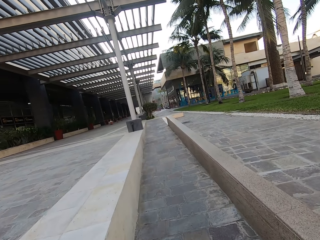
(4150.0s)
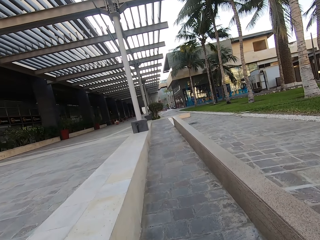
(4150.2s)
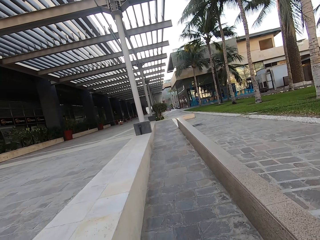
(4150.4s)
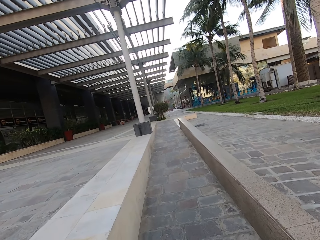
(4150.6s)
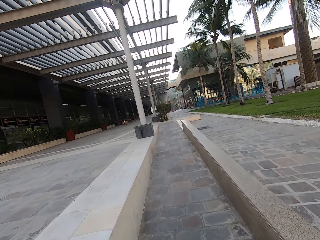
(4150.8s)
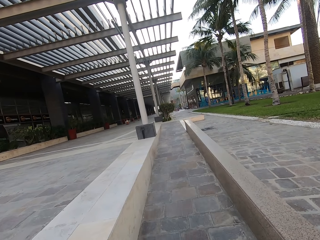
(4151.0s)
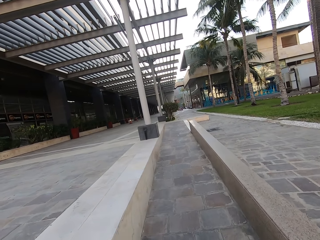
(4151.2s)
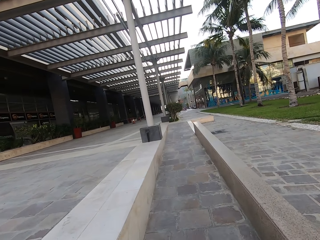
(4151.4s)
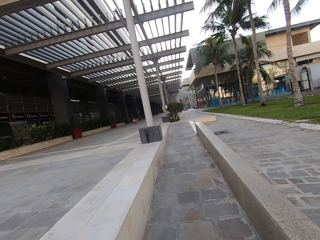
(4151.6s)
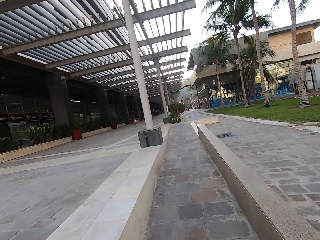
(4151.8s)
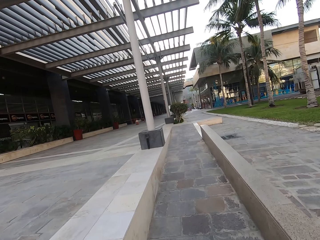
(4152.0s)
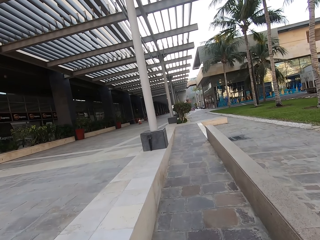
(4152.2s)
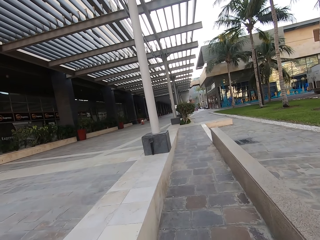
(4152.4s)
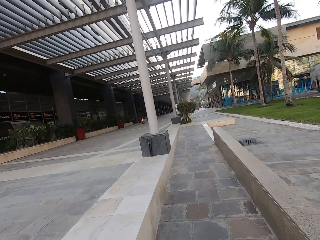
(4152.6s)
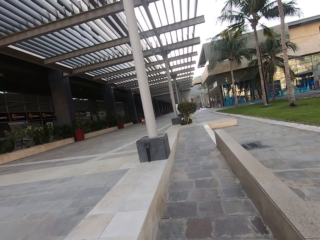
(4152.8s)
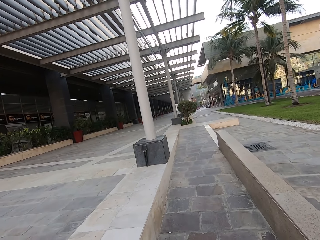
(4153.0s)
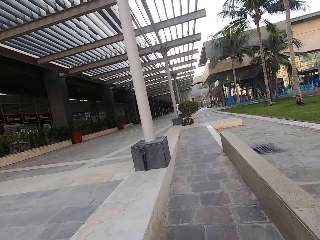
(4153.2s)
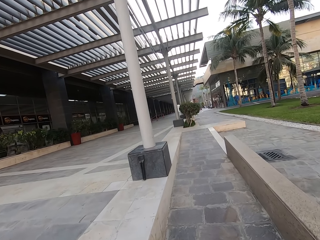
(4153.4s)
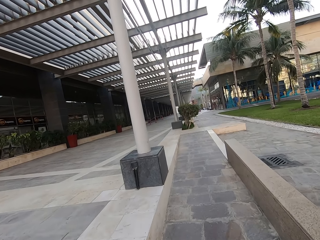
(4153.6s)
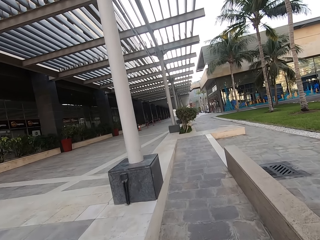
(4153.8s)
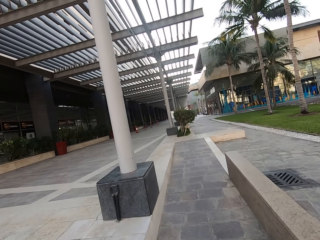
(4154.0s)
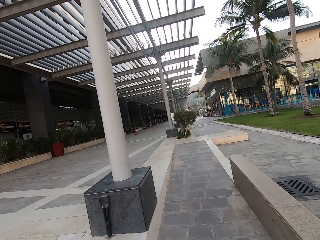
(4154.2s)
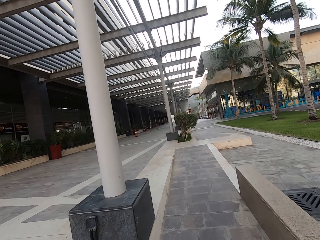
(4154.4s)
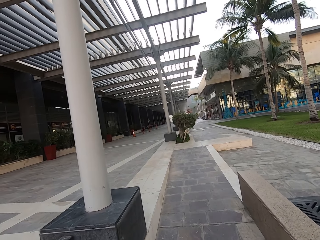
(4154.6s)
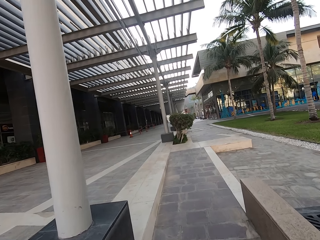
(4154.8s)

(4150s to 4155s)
The camera wearer walks on the pathway.

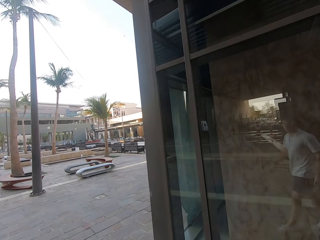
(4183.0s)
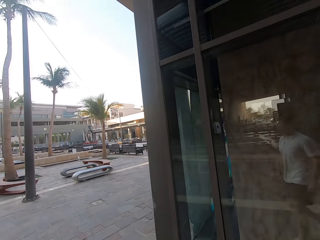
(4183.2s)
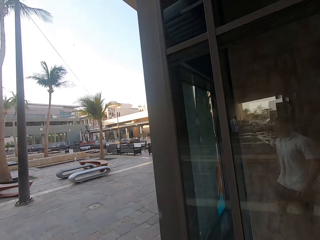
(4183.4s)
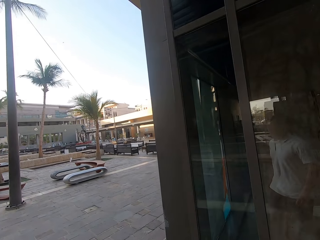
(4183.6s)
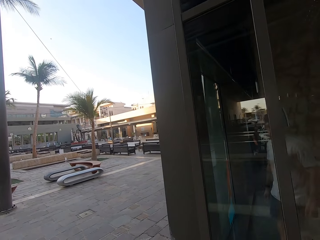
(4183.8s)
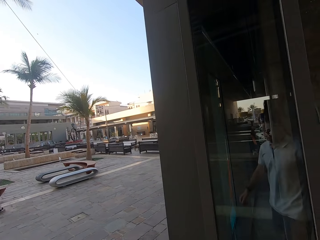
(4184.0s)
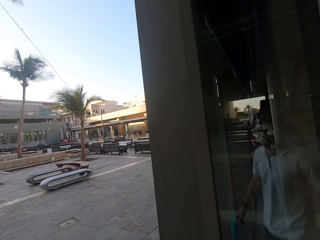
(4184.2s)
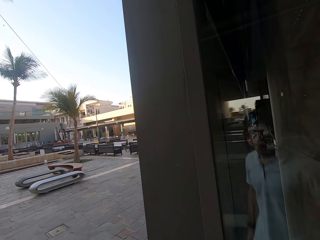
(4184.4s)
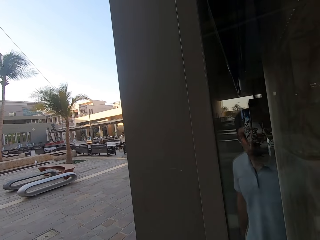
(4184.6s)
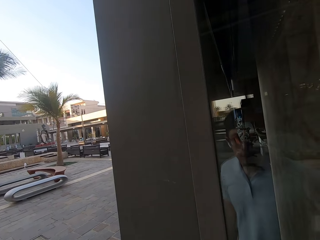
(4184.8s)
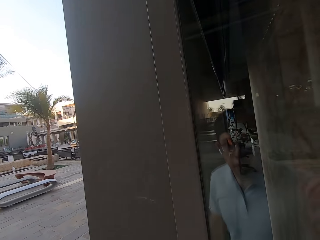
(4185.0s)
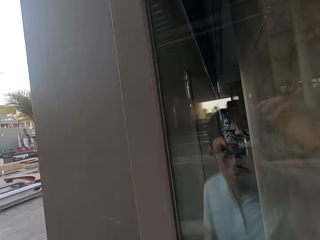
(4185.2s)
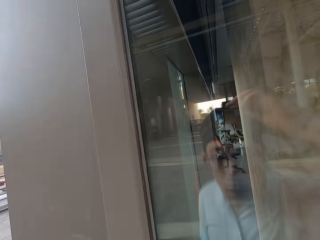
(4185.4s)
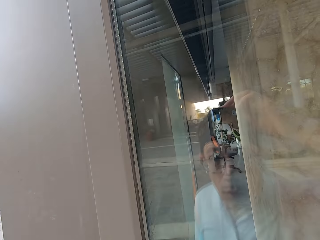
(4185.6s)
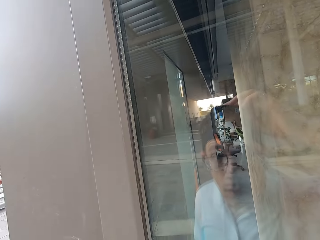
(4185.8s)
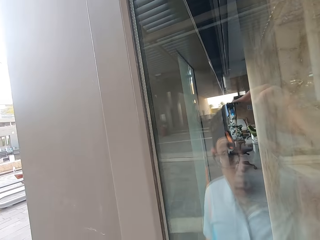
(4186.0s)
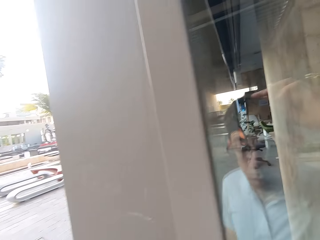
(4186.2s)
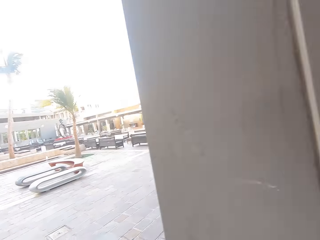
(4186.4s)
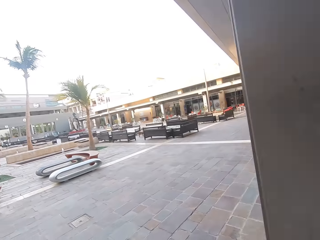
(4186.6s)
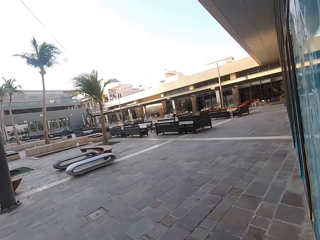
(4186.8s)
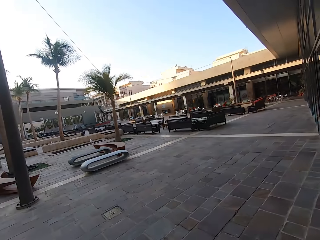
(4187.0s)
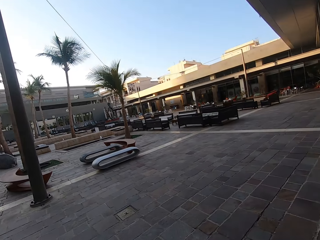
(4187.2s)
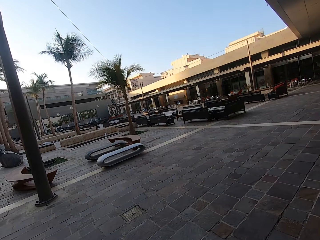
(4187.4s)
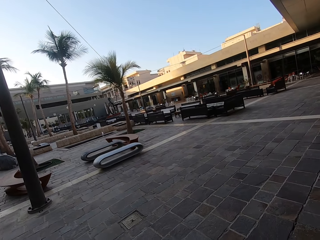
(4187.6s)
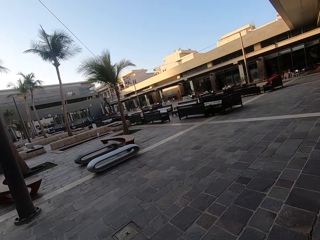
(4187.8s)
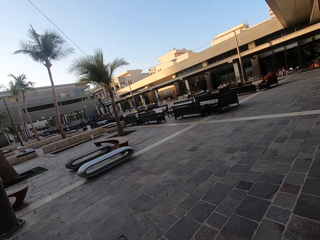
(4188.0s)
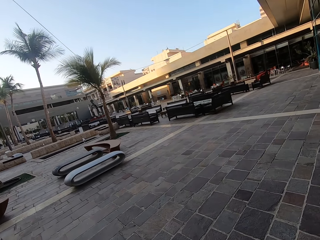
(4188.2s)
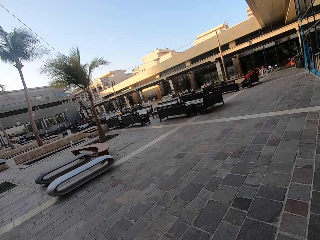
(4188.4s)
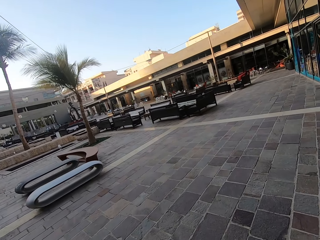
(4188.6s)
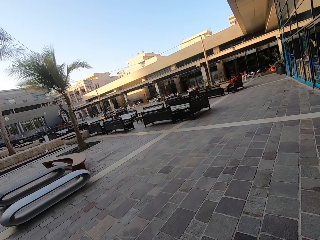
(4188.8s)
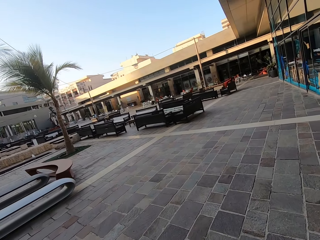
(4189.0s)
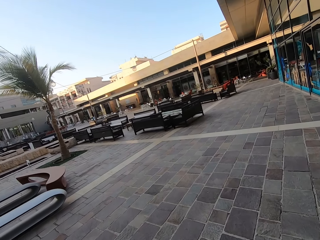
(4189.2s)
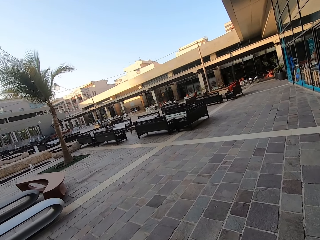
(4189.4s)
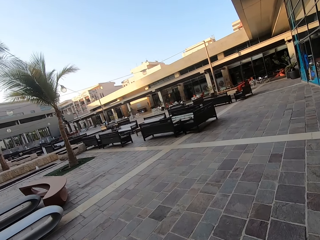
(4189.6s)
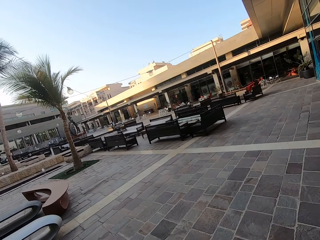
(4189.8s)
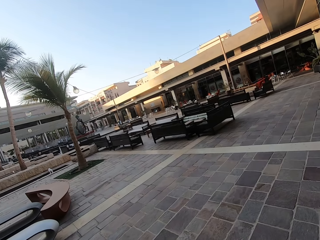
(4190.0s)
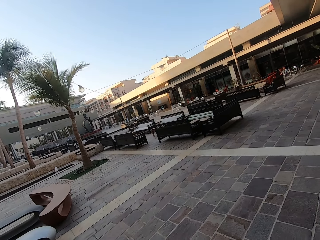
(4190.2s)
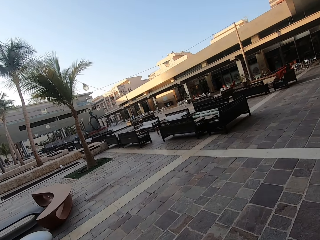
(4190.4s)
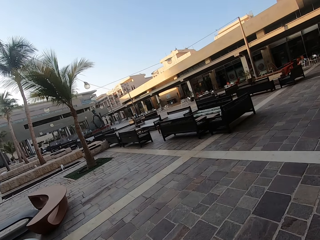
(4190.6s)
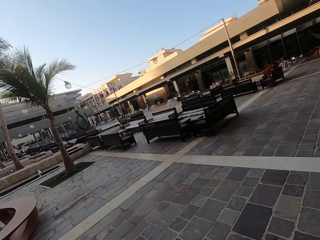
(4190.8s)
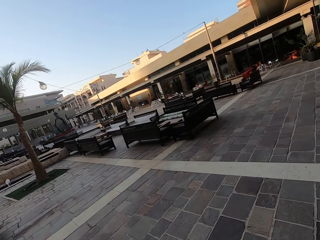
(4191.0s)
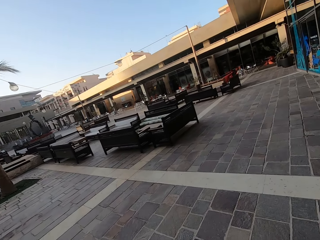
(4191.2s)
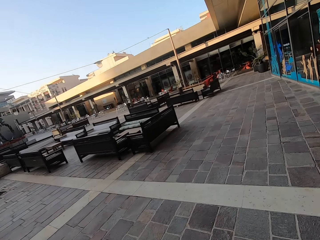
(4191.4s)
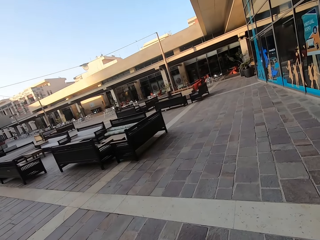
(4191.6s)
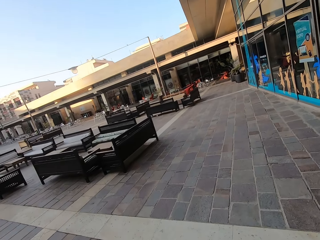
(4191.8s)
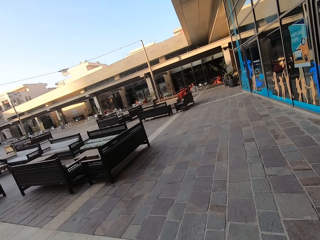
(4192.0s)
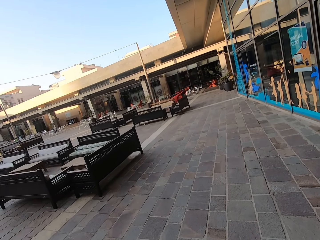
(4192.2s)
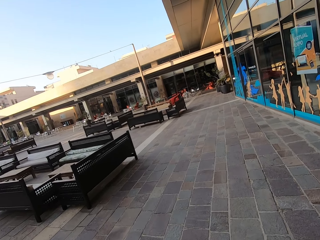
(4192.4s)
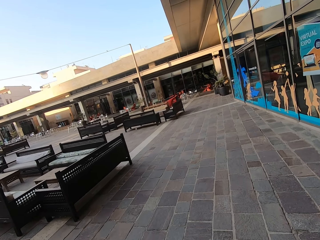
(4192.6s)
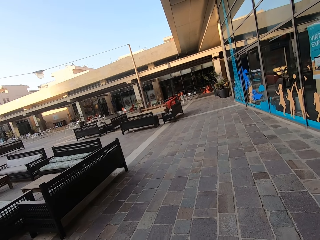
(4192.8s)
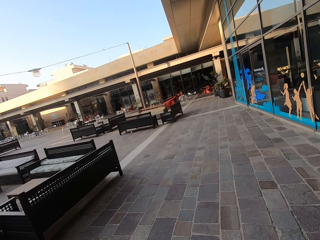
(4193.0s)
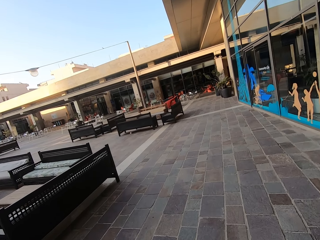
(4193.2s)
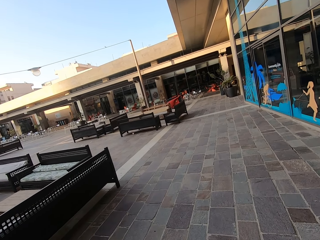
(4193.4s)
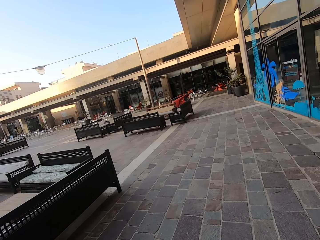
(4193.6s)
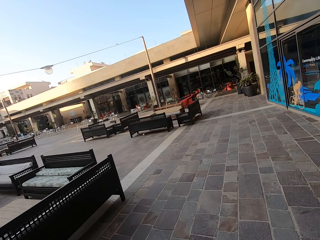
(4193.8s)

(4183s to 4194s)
The camera wearer looks at himself on a wall glass. He walks around the buildings.
